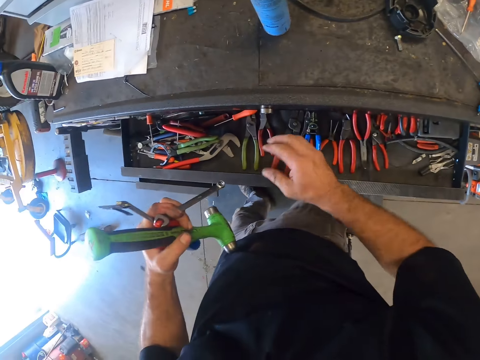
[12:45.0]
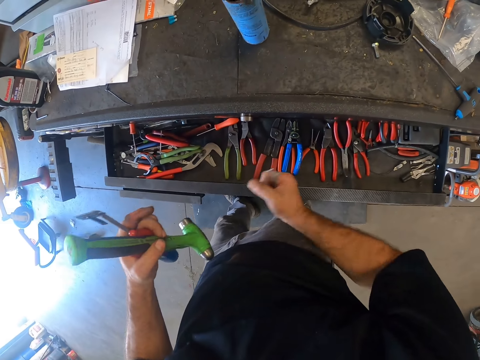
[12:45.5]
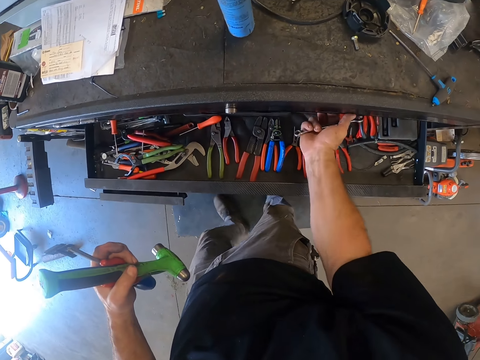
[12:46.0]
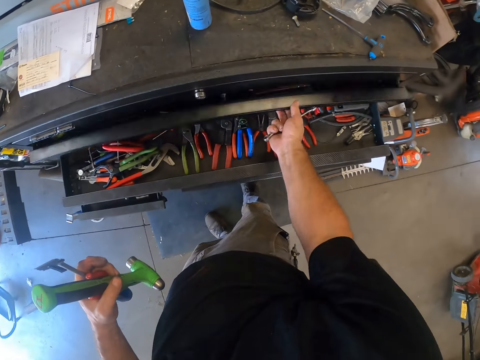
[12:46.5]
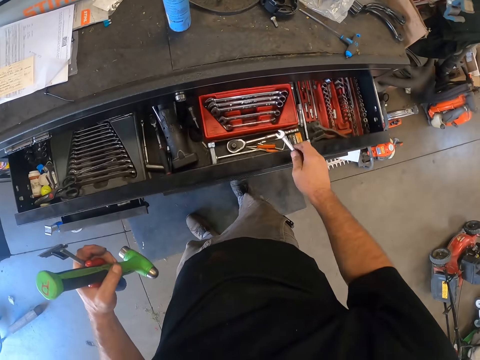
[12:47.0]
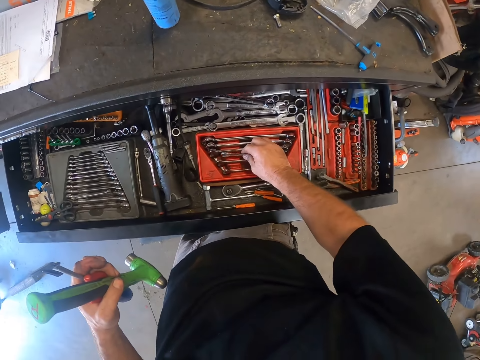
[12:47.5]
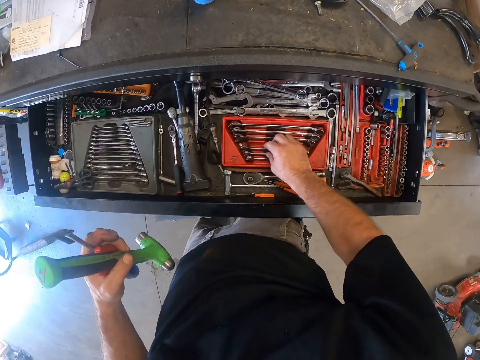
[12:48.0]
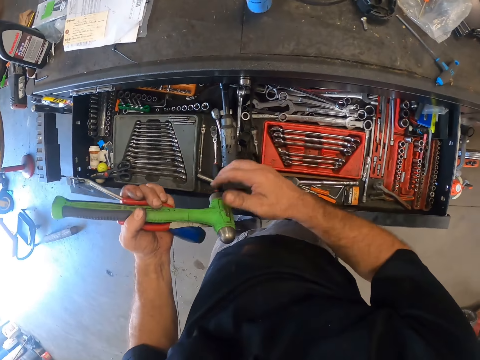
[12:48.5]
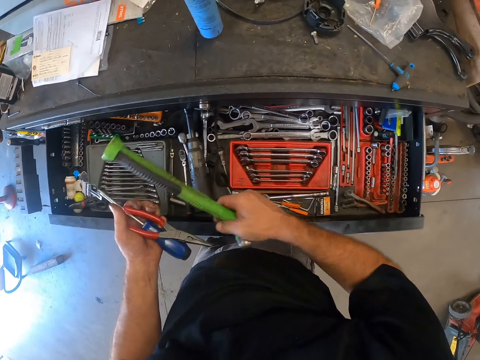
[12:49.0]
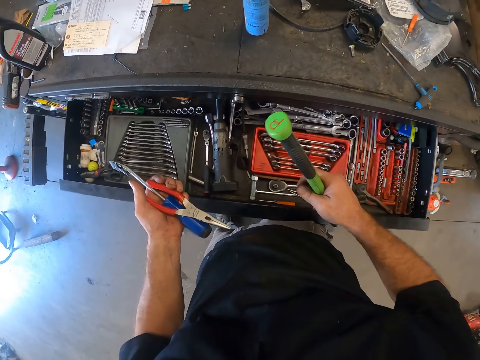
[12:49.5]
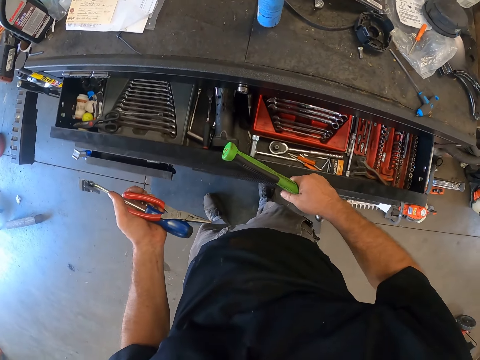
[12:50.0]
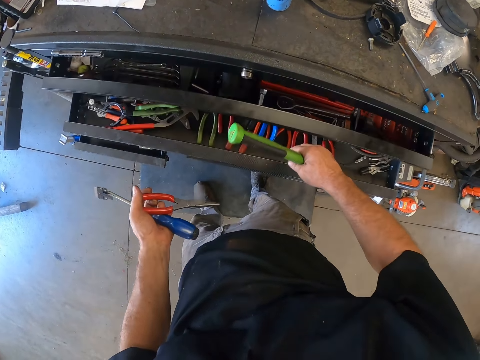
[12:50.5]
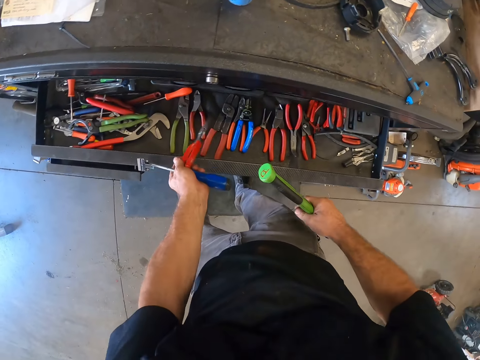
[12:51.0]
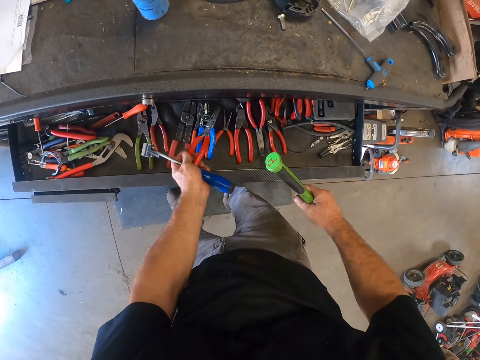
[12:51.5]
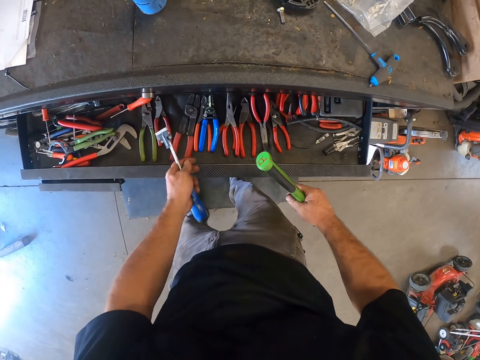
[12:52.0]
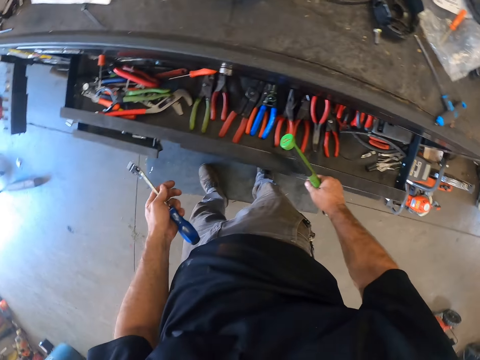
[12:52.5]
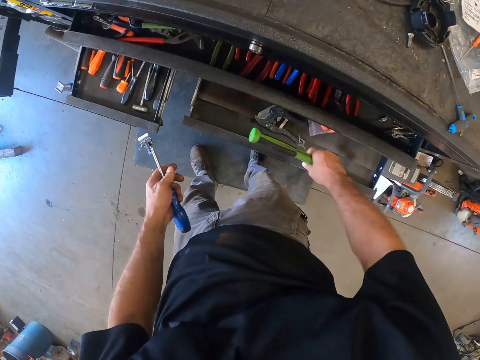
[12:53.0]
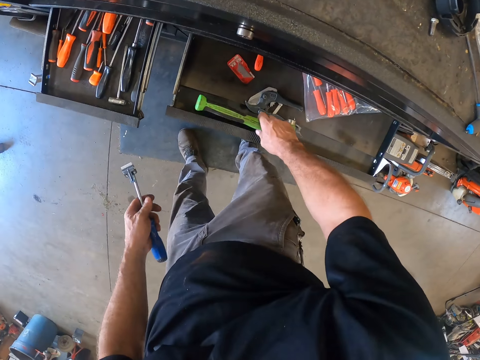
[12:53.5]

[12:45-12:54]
The camera wearer places the hand clipper, hammer, pliers and spanner in the drawer. They take the spanner and open the drawer. They put the spanner in the drawer. They take the hammer. They close the drawer. They put the pliers in the drawer. They close the drawer.

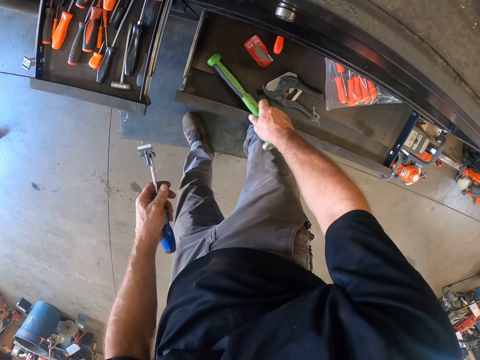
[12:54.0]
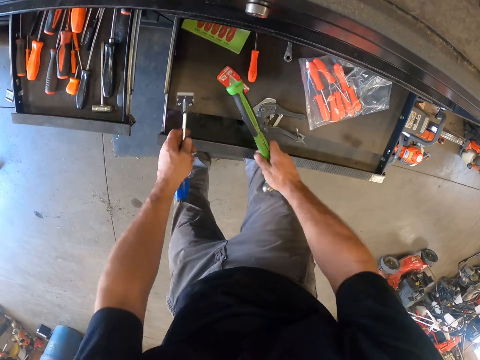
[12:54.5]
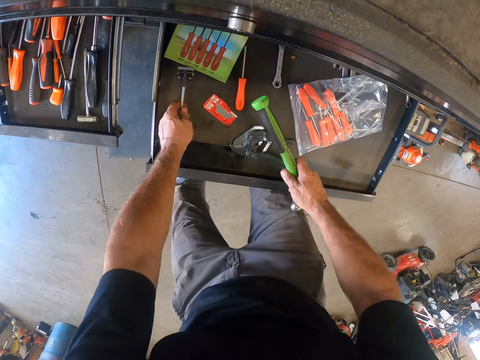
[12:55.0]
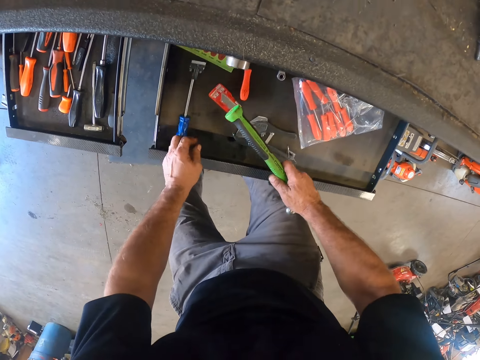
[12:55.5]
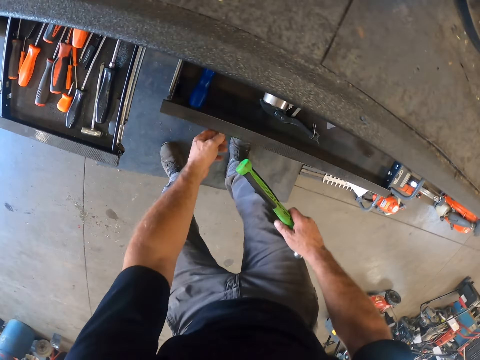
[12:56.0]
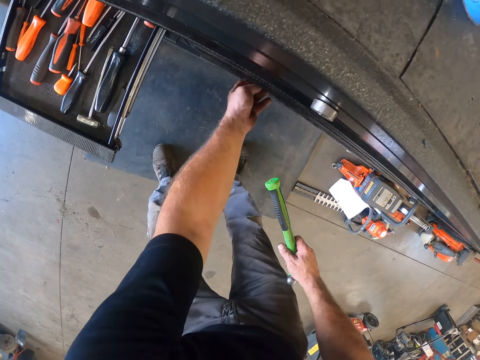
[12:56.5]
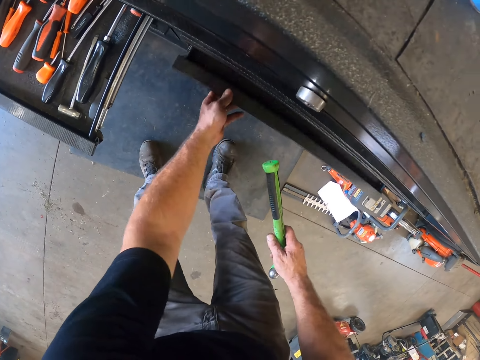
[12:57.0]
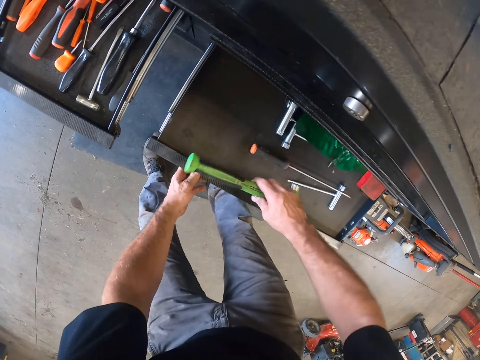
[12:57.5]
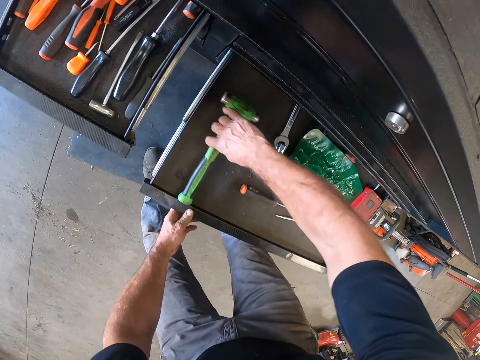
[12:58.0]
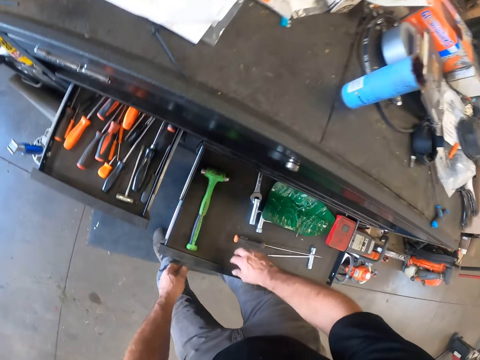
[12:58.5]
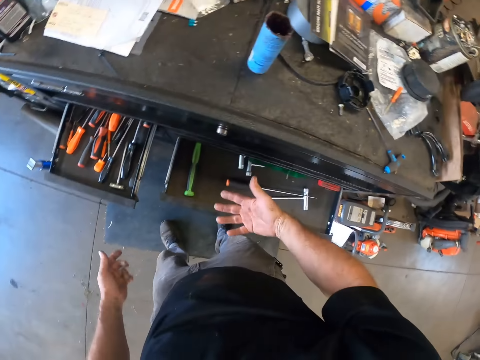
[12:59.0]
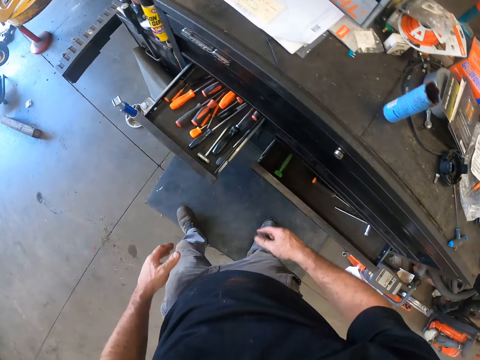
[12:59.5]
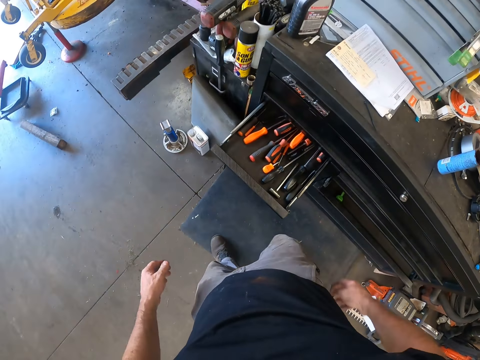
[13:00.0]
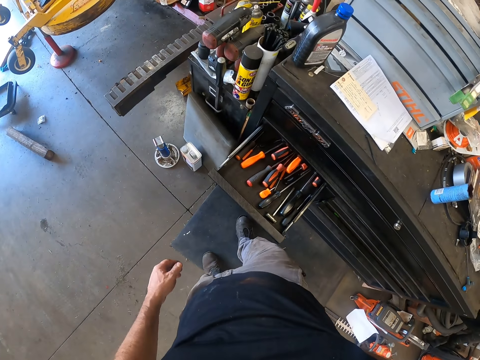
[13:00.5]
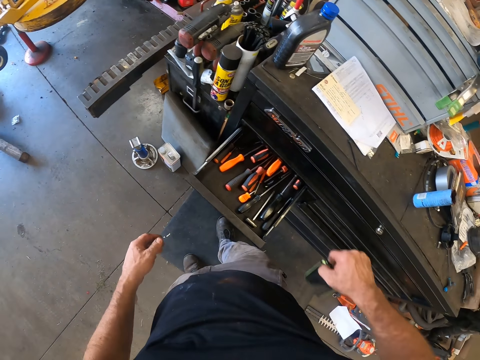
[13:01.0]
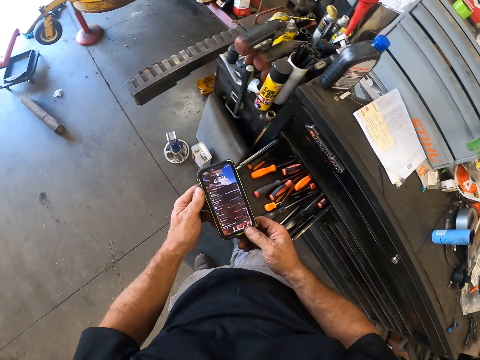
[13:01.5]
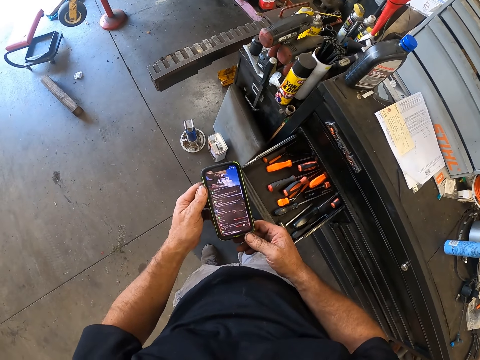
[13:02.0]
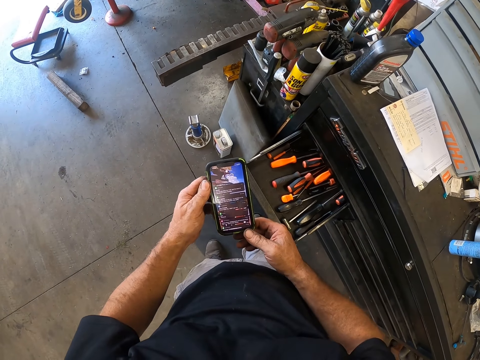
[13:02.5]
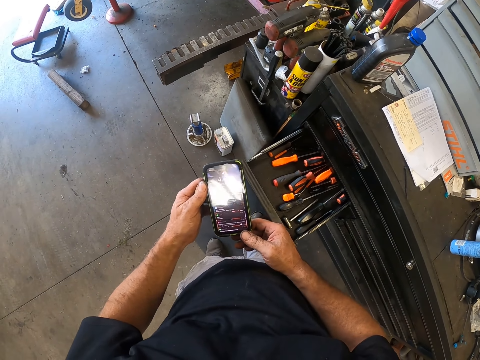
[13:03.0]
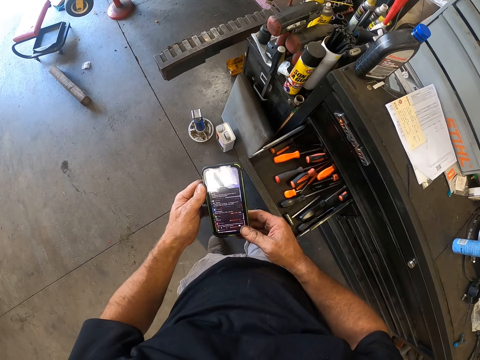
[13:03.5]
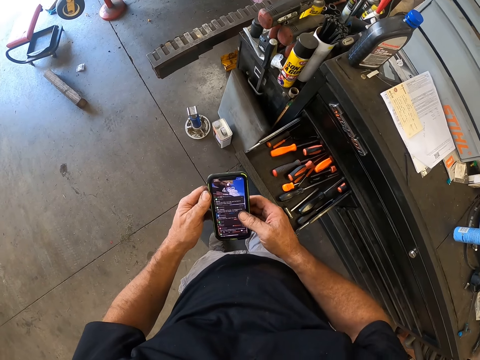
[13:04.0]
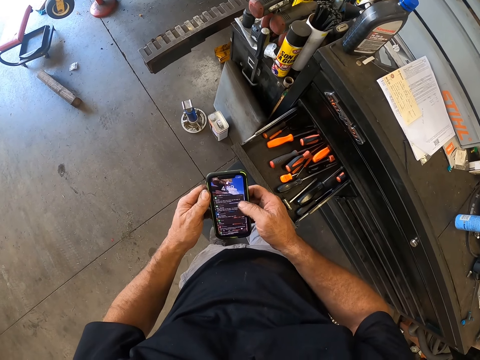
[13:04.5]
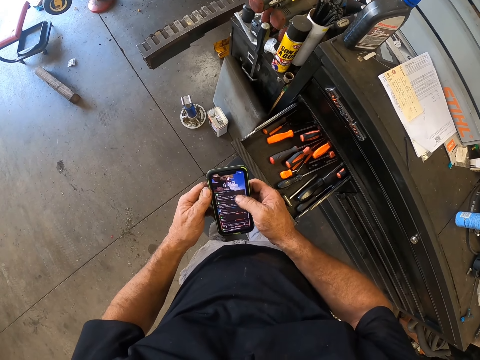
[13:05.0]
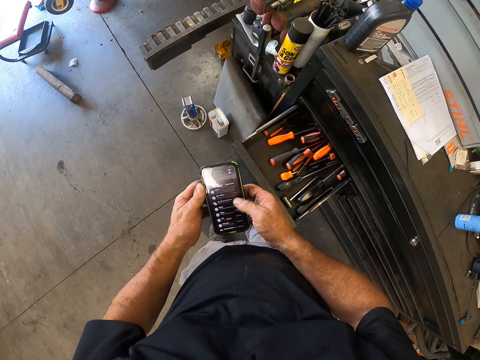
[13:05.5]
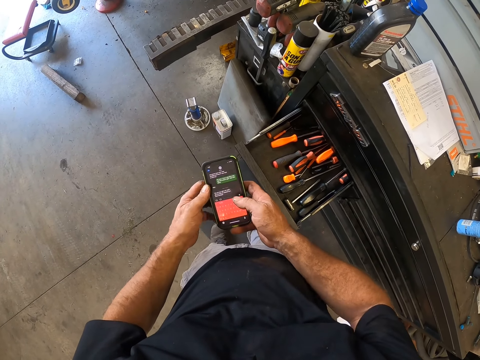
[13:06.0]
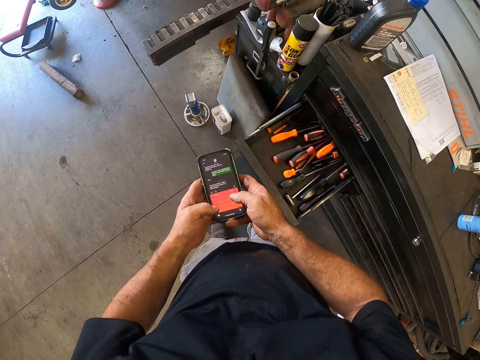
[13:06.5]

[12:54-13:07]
The camera wearer opens the drawer. He puts the paint scraper in the drawer. He closes the drawer. He opens the drawer. He puts the hammer in the drawer. He closes the drawer. He looks at his hands. He picks up a phone from his trouser pocket with his right hand. He operates the phone. He holds the phone with both hands.

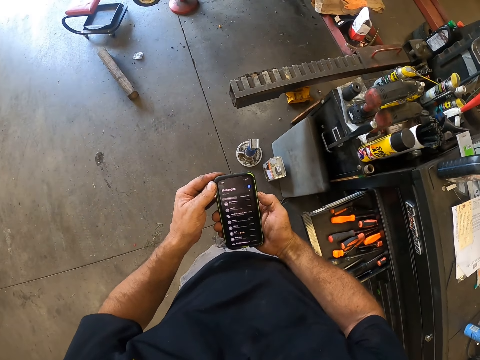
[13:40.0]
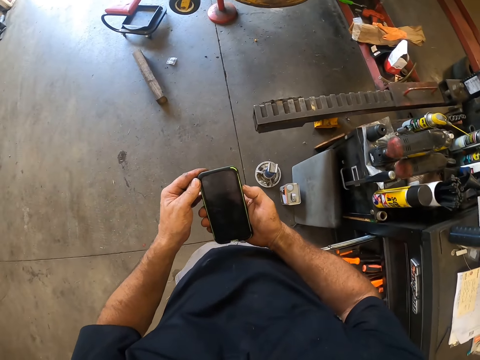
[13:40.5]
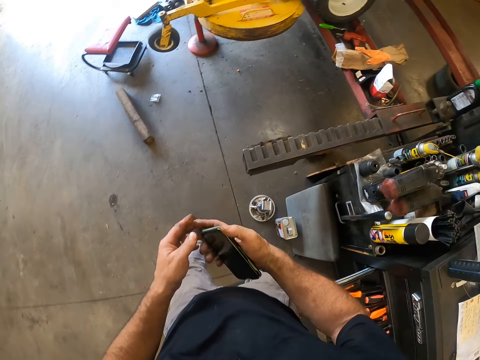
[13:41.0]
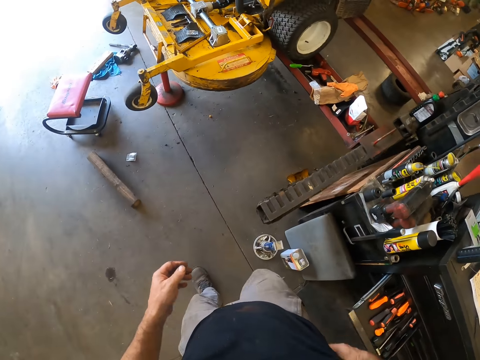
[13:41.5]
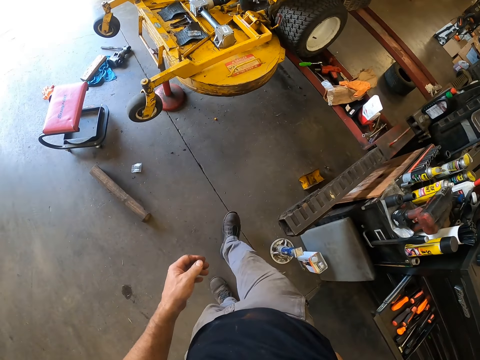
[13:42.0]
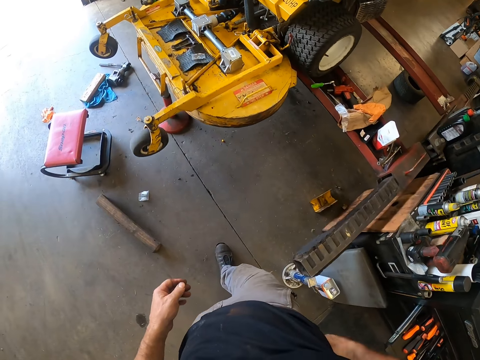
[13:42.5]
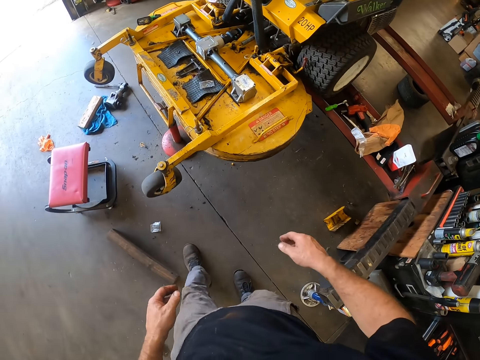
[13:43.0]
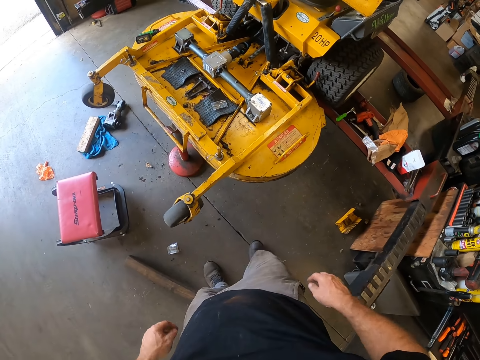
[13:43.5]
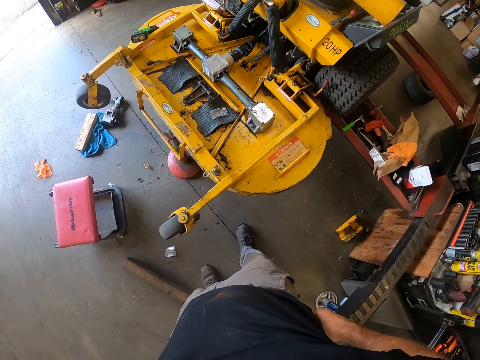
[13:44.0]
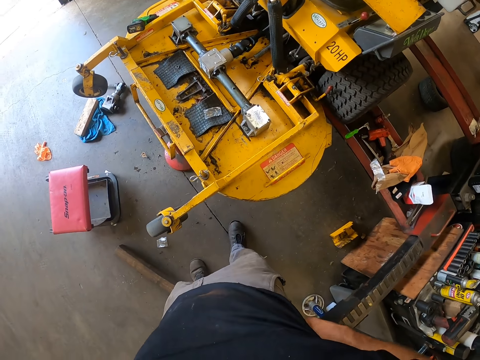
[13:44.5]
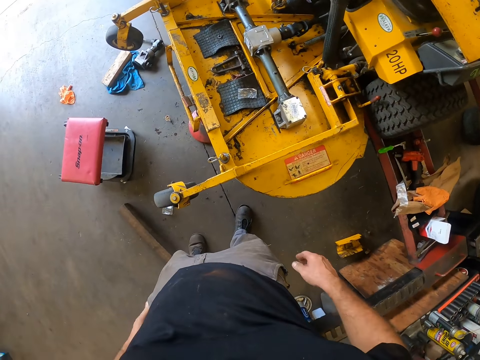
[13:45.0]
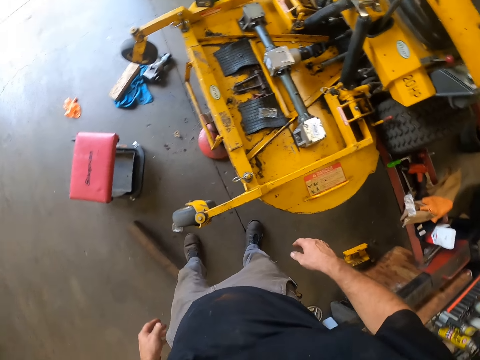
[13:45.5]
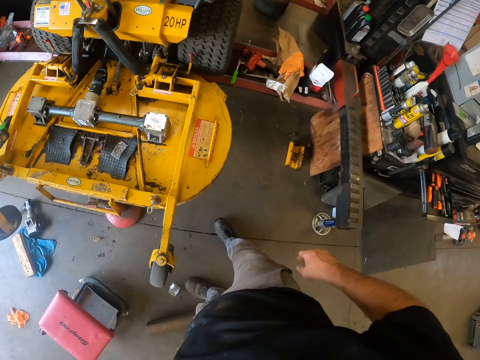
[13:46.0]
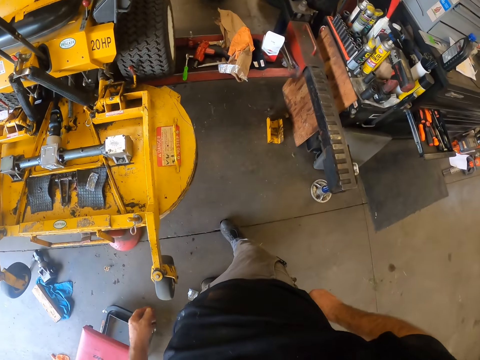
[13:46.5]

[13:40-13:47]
The camera wearer puts the phone in his trouser pocket with his right hand. He walks around the room. He pulls up his trousers.
